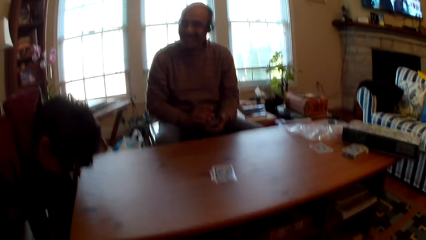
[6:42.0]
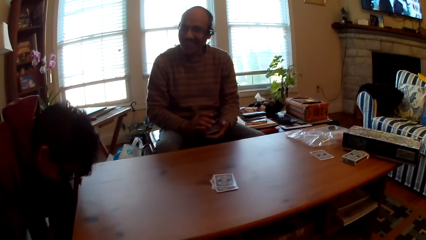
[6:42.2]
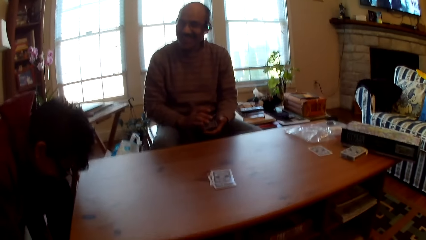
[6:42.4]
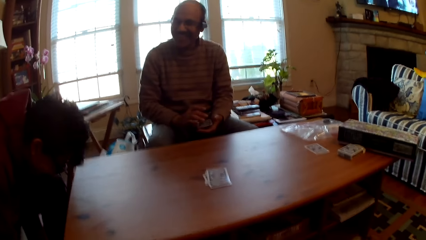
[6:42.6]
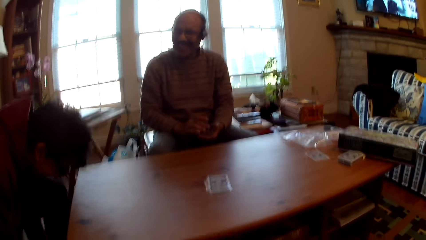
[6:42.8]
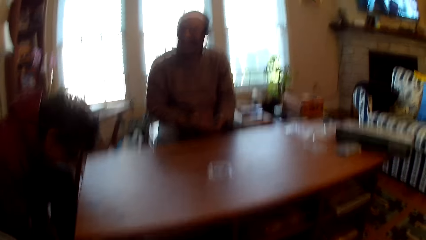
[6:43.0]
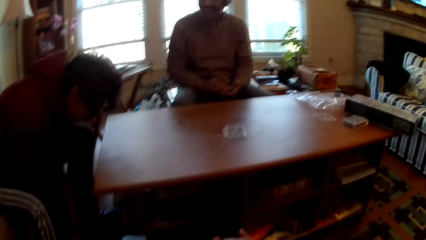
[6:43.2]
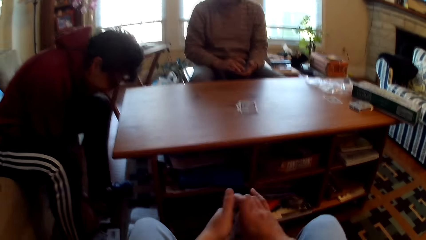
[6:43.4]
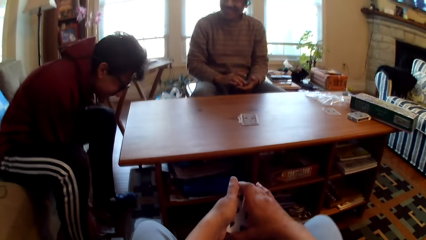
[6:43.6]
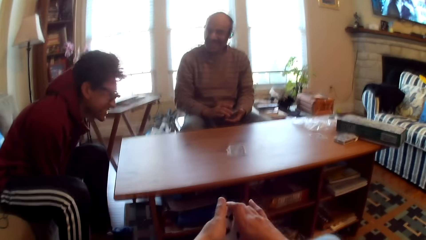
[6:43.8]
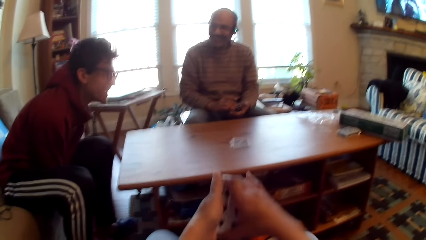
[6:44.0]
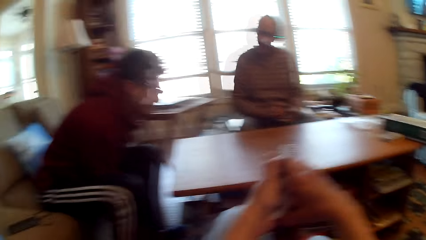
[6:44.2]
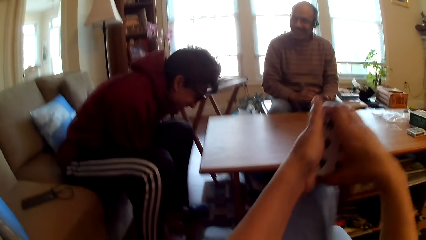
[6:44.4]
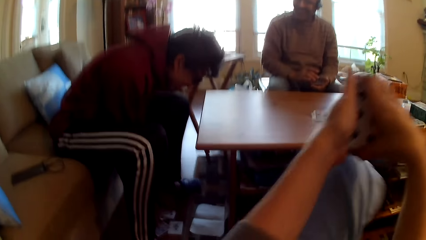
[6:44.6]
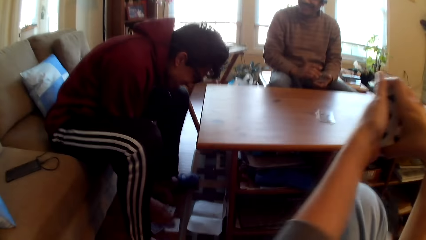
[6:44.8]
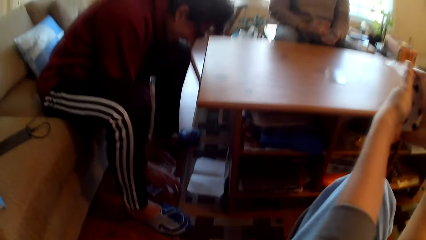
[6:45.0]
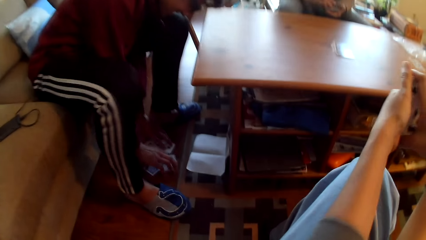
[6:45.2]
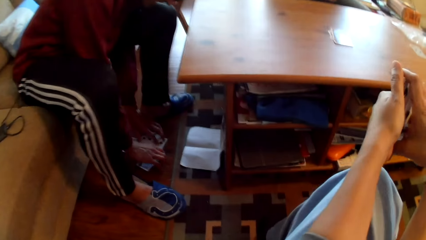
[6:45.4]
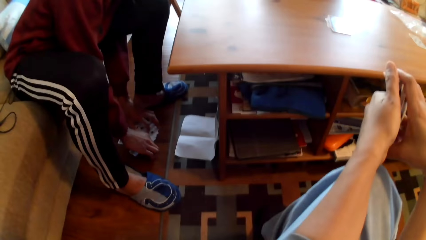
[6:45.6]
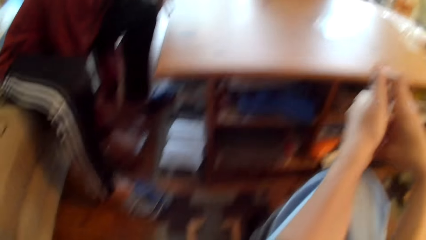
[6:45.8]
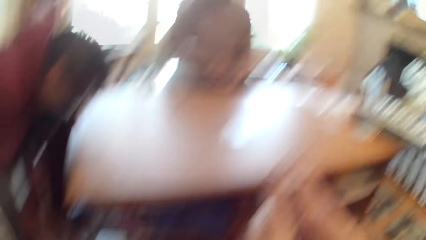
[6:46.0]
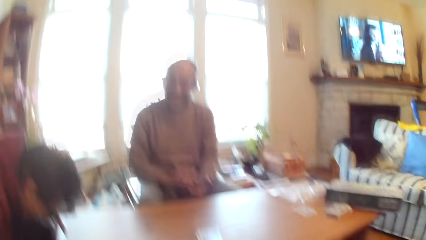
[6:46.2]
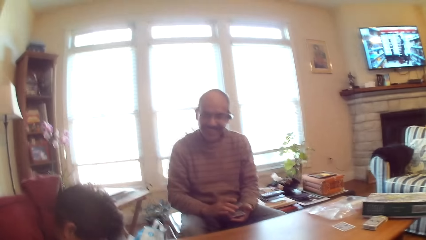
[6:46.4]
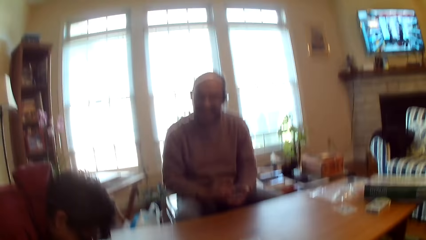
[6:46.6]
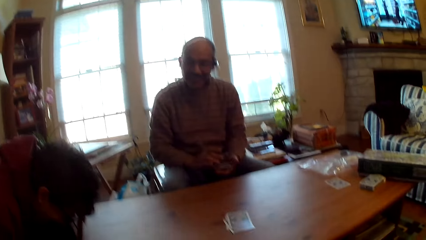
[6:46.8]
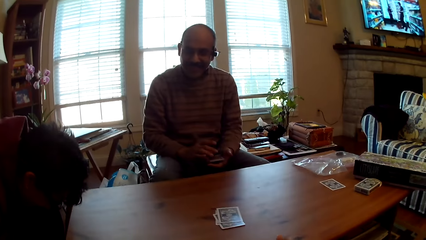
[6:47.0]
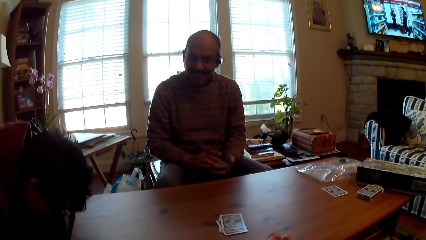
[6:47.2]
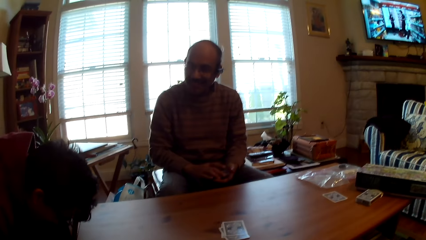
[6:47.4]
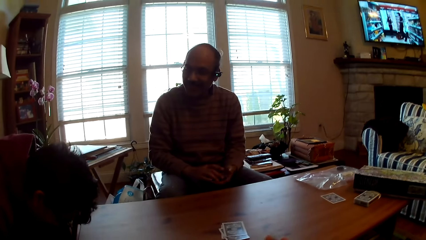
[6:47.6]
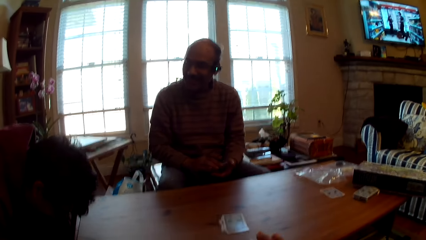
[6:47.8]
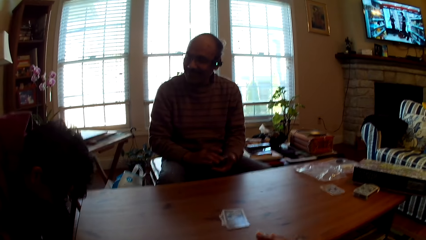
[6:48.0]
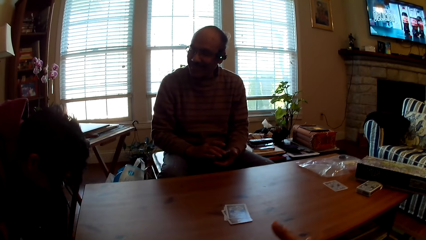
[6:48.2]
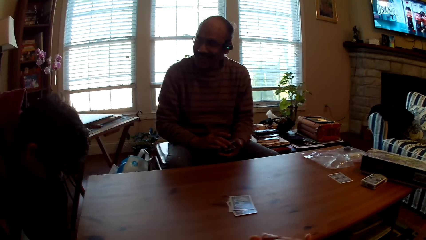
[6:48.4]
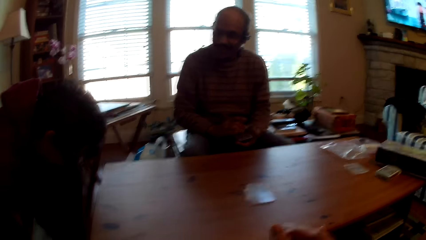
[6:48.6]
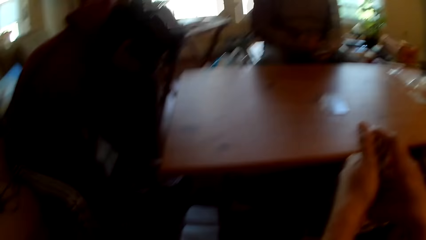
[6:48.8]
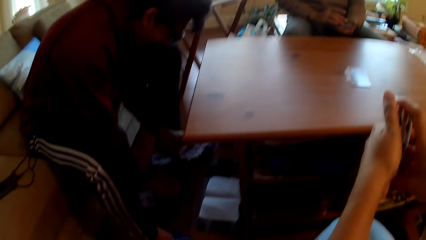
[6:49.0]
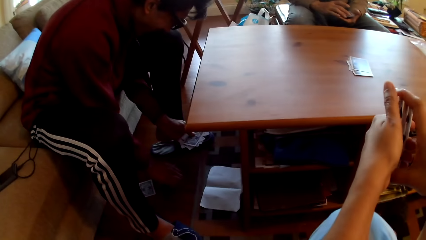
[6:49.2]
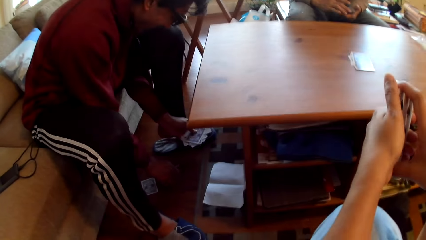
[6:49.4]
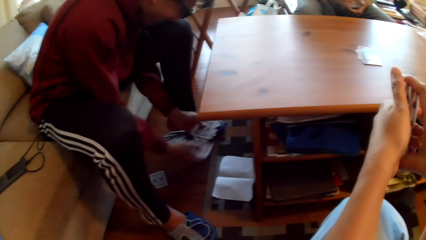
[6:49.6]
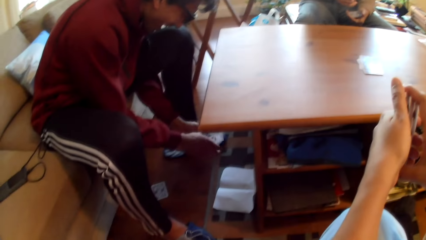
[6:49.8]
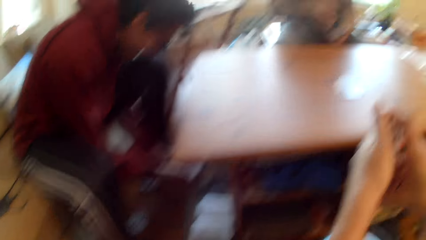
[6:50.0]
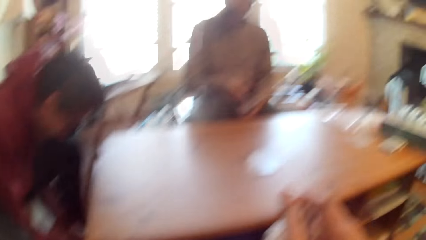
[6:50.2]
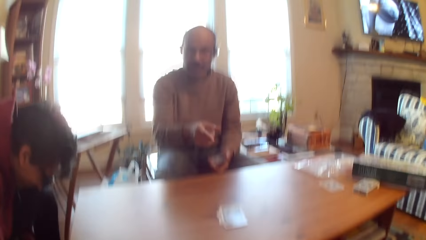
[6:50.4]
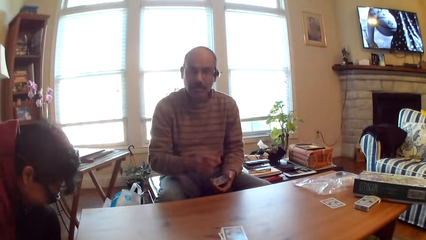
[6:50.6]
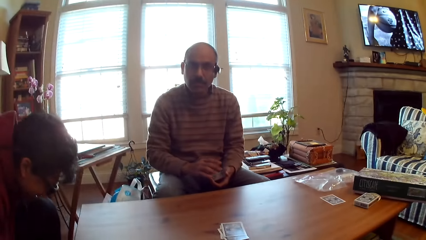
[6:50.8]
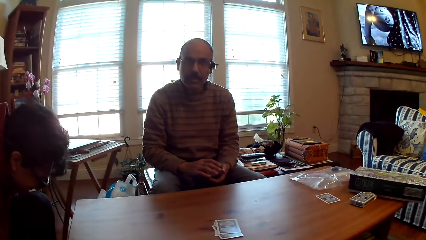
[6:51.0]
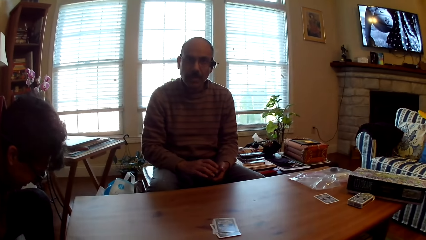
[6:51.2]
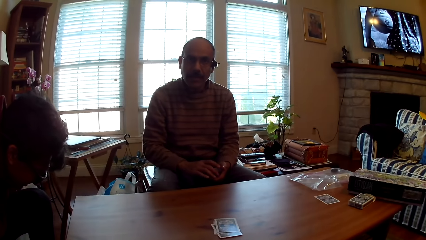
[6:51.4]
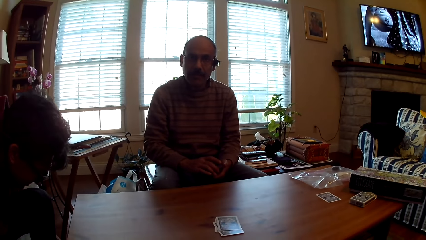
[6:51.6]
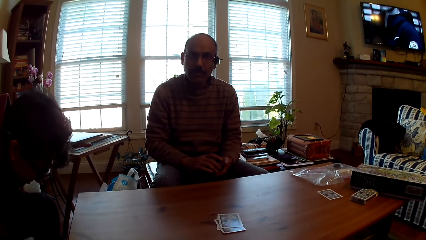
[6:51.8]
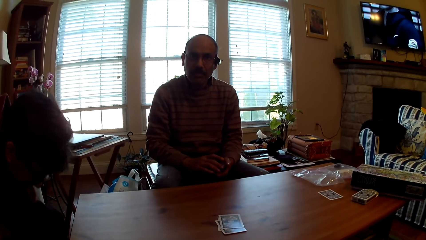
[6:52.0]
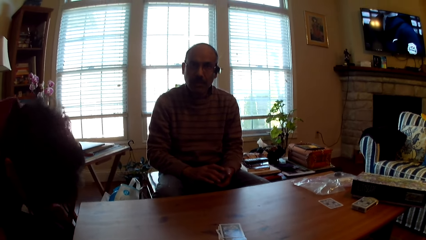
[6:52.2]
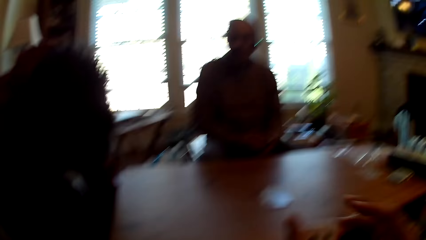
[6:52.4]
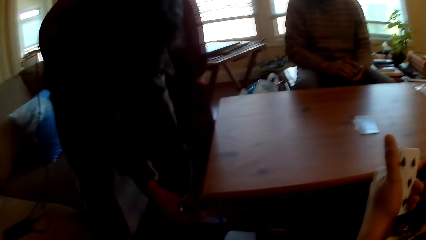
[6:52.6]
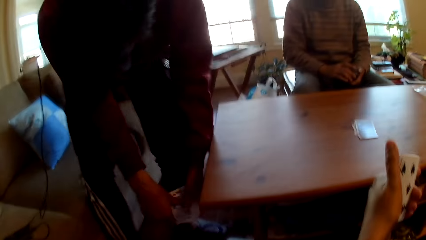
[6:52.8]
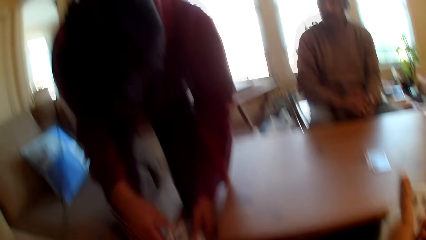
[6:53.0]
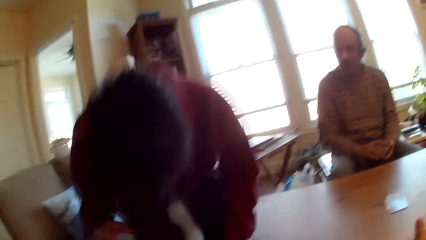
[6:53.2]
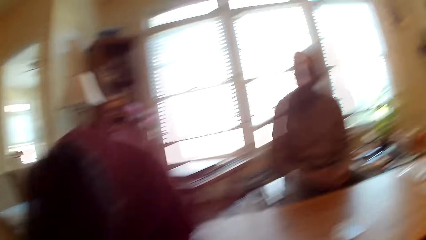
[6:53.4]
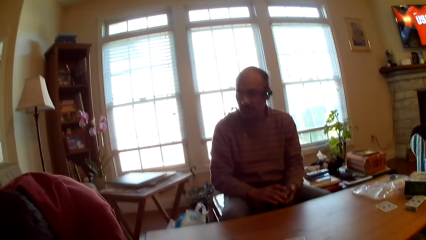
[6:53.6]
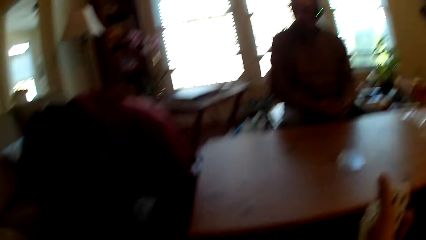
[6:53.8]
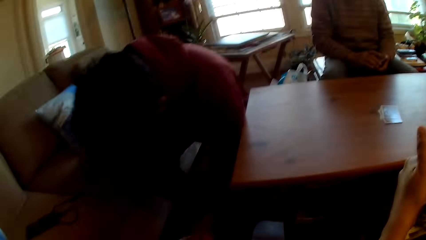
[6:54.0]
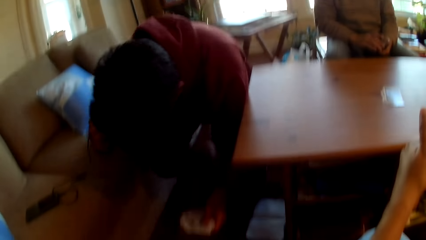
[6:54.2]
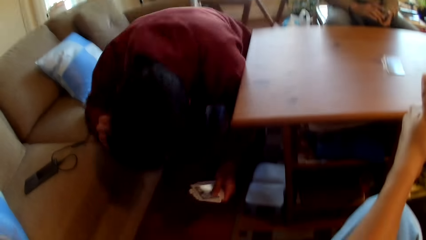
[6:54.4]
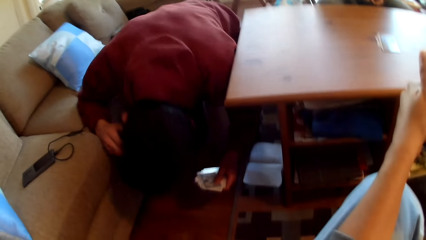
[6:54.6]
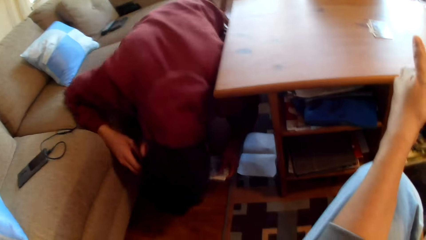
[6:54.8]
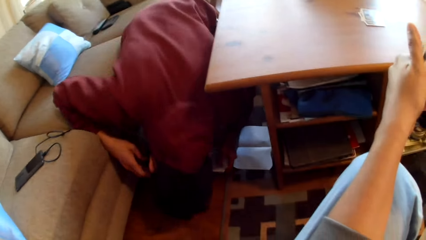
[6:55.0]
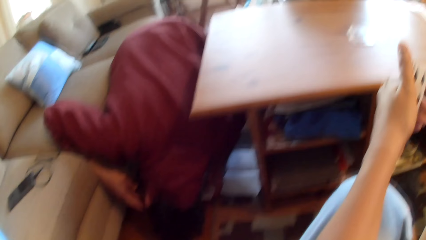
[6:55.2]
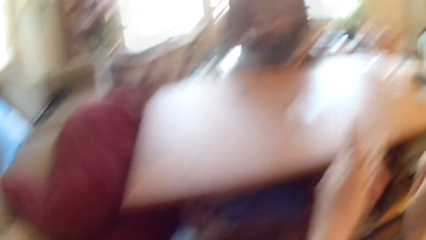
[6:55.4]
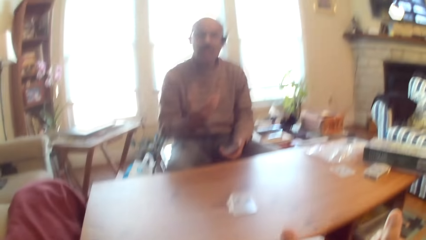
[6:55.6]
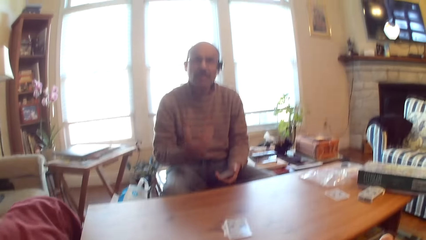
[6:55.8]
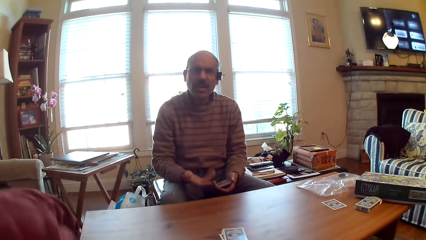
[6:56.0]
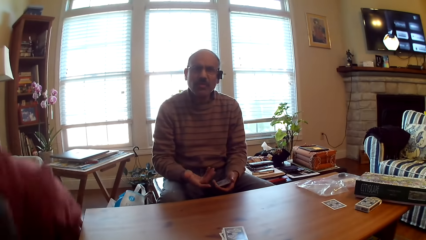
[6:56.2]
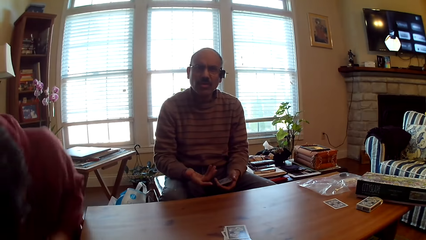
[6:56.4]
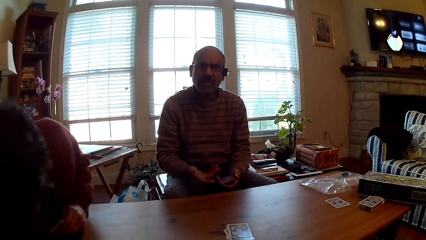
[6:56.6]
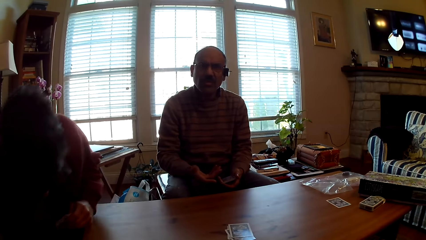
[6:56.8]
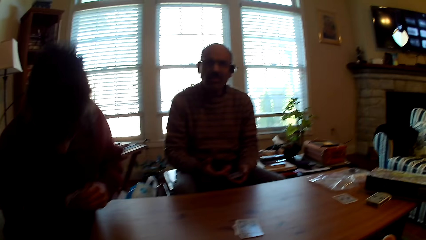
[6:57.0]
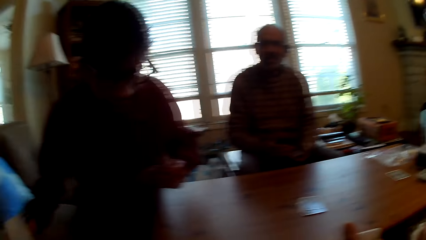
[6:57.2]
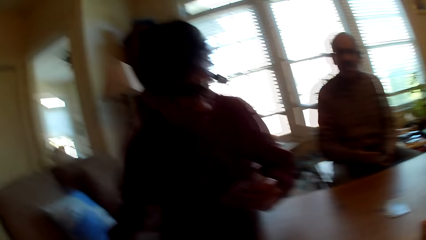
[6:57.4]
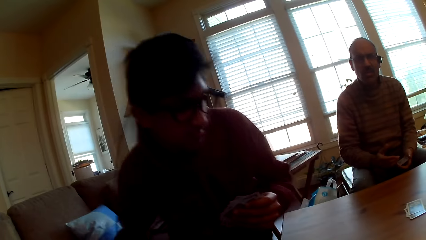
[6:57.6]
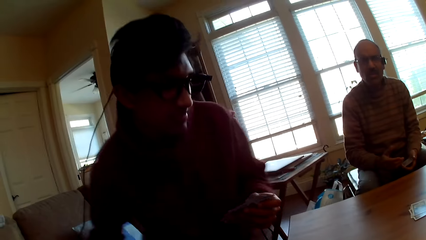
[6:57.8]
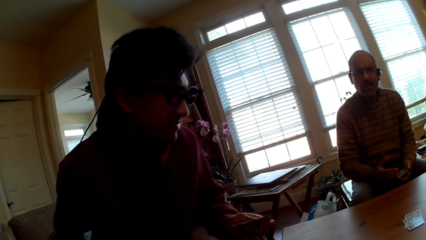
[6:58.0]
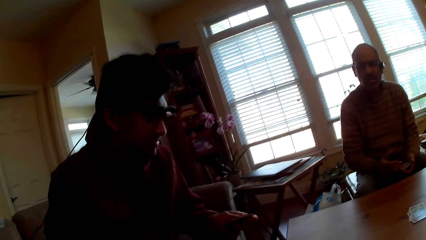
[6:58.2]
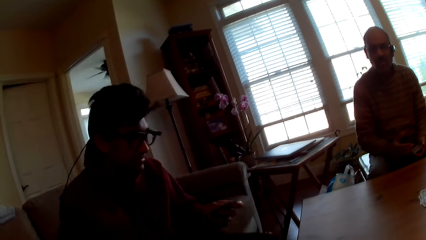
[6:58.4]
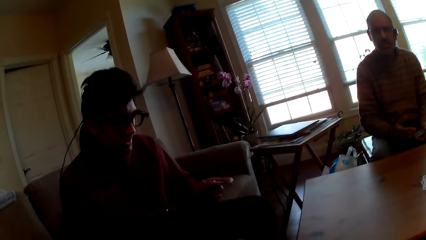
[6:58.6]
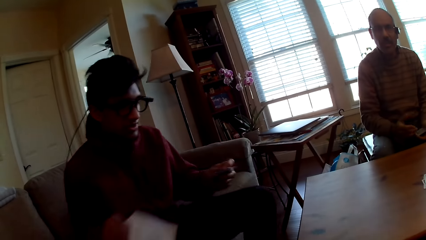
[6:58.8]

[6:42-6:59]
The camera wearer looks at the cards on the floor. A man picks up the cards. Another man points at the camera wearer. The first man bends and looks under the chair. The other man interacts with the camera wearer. The first man sits on the chair.
